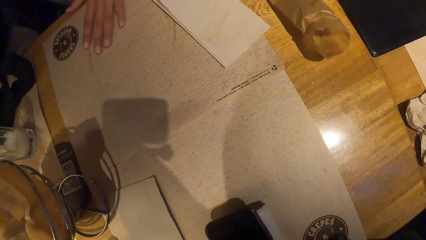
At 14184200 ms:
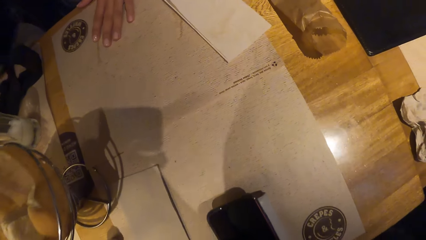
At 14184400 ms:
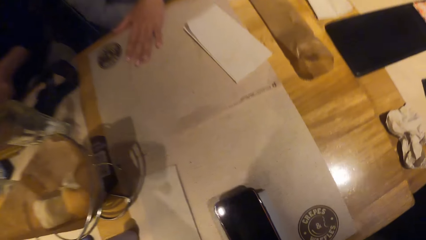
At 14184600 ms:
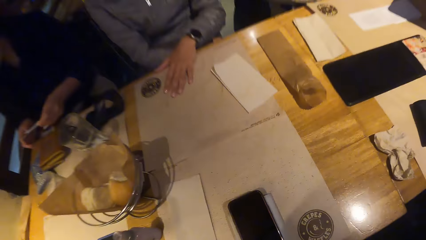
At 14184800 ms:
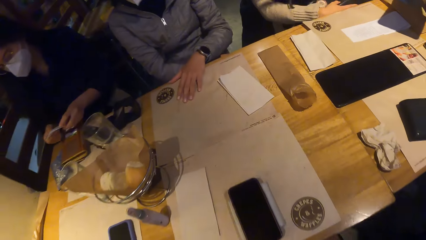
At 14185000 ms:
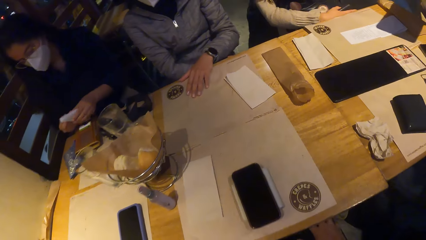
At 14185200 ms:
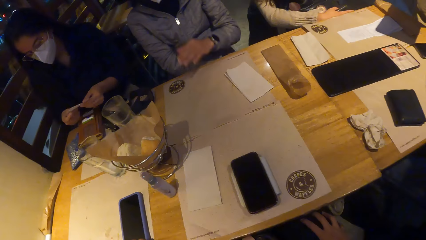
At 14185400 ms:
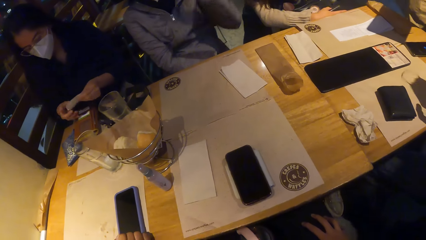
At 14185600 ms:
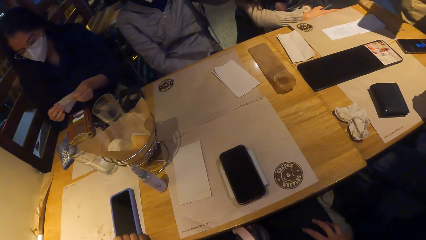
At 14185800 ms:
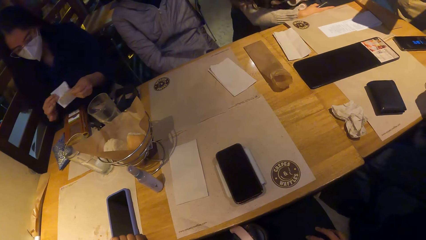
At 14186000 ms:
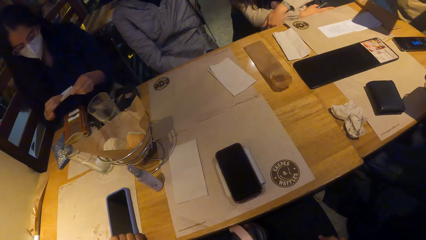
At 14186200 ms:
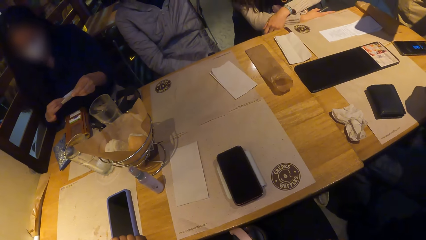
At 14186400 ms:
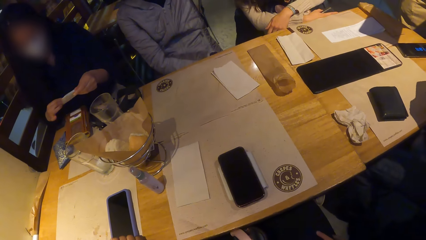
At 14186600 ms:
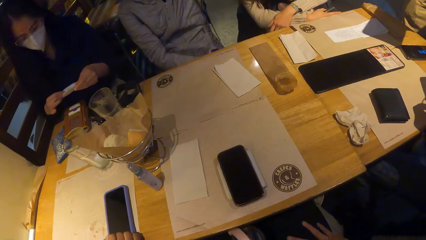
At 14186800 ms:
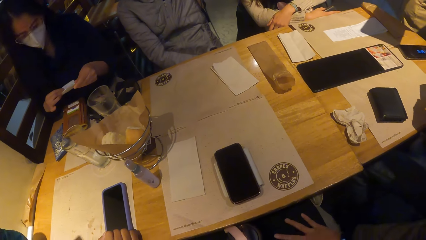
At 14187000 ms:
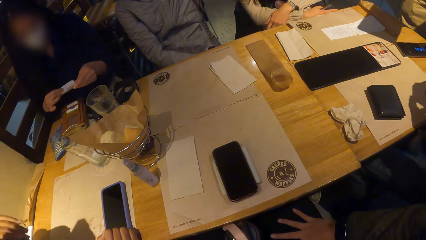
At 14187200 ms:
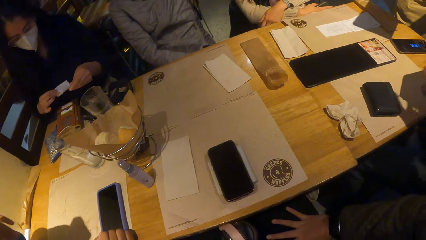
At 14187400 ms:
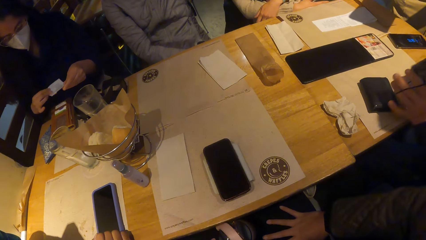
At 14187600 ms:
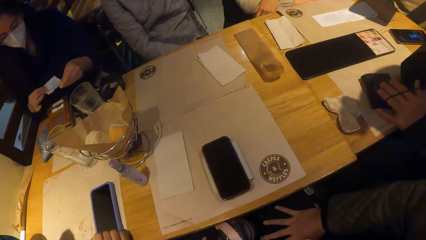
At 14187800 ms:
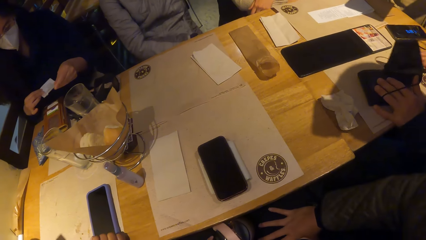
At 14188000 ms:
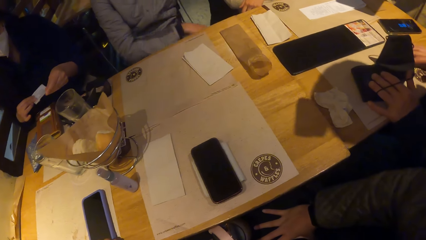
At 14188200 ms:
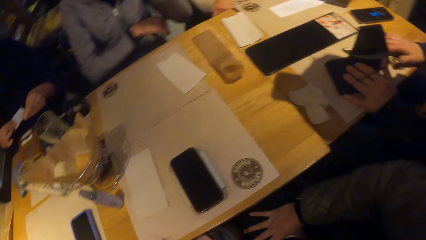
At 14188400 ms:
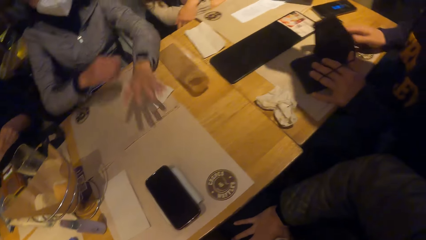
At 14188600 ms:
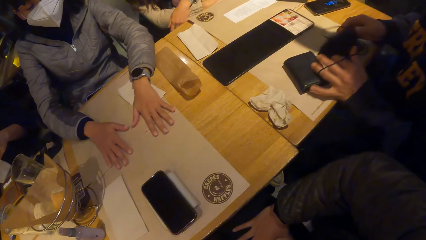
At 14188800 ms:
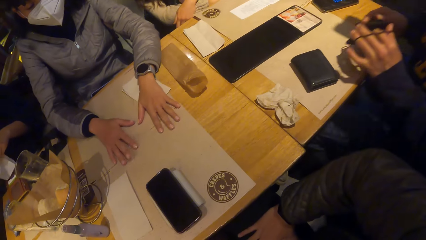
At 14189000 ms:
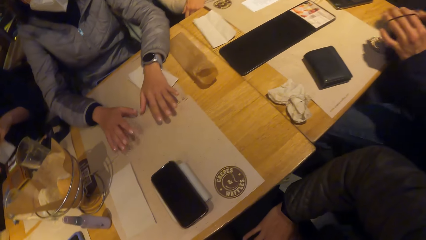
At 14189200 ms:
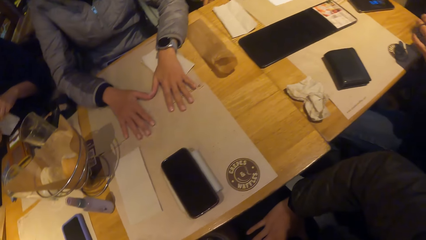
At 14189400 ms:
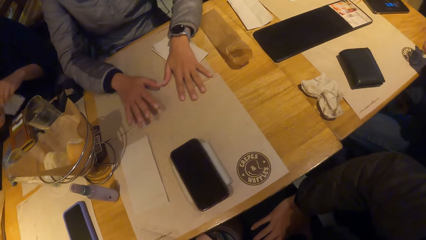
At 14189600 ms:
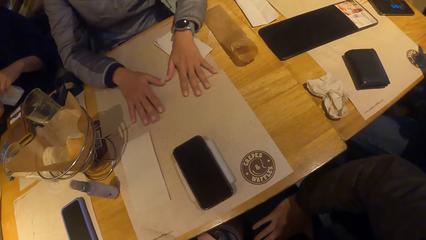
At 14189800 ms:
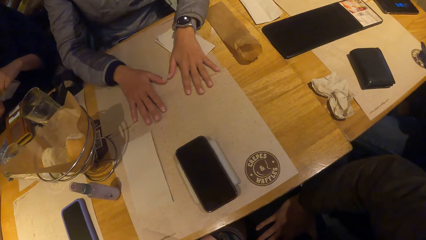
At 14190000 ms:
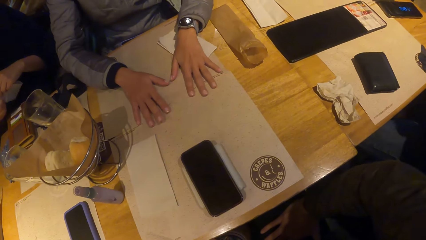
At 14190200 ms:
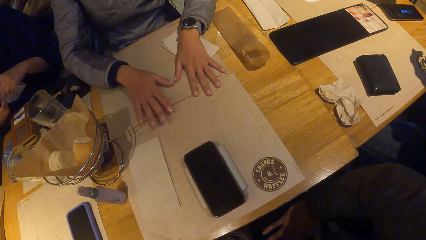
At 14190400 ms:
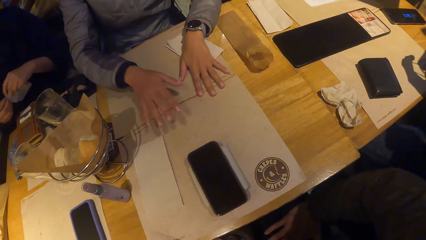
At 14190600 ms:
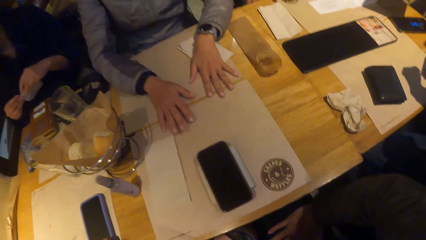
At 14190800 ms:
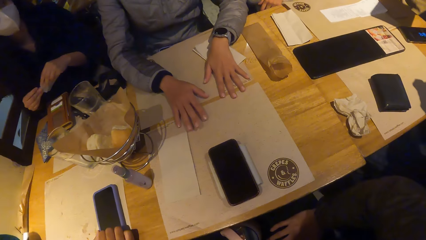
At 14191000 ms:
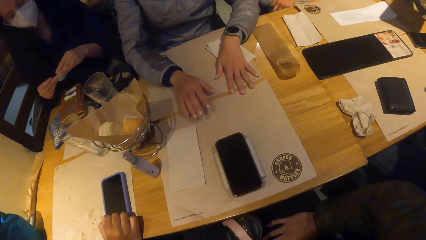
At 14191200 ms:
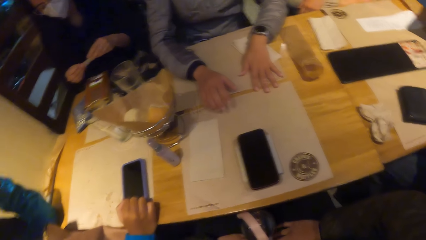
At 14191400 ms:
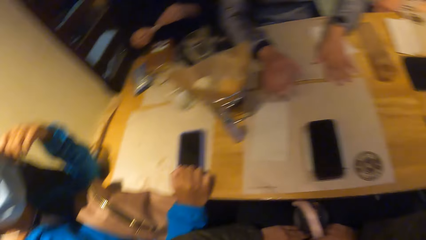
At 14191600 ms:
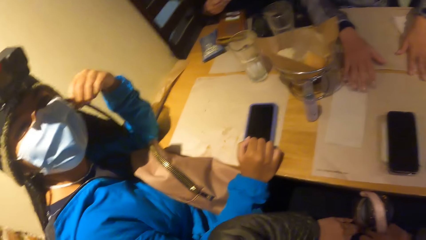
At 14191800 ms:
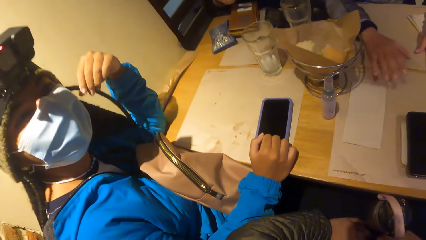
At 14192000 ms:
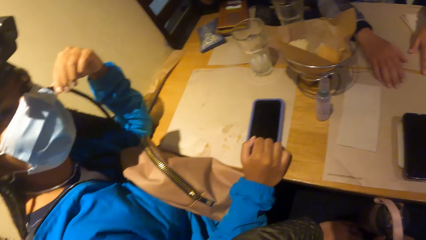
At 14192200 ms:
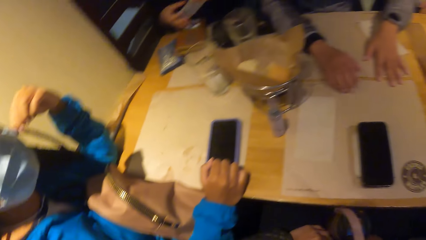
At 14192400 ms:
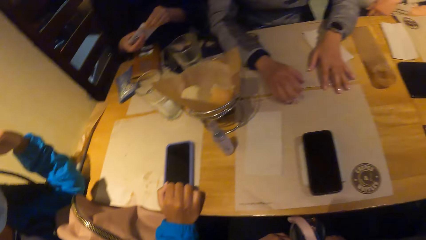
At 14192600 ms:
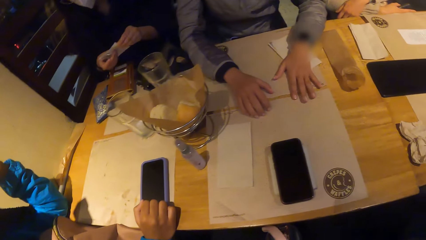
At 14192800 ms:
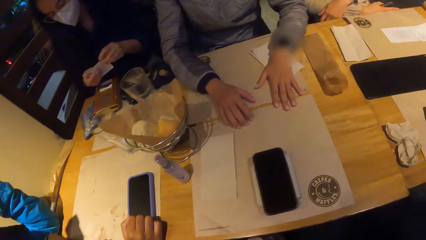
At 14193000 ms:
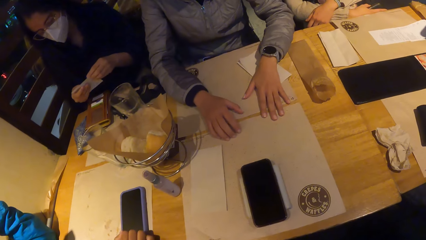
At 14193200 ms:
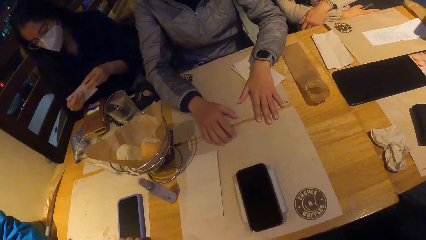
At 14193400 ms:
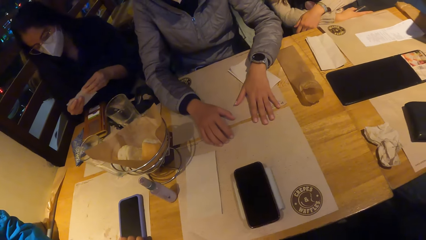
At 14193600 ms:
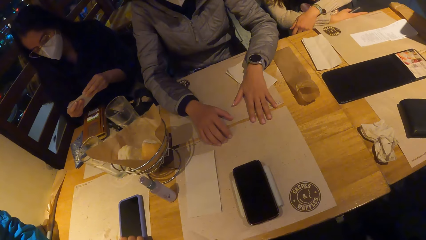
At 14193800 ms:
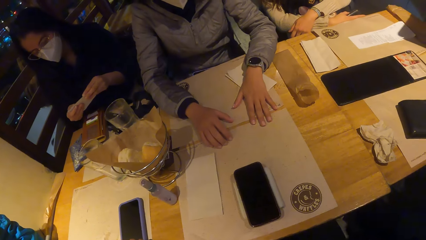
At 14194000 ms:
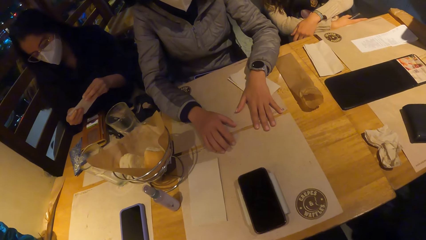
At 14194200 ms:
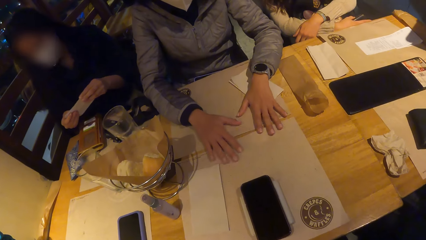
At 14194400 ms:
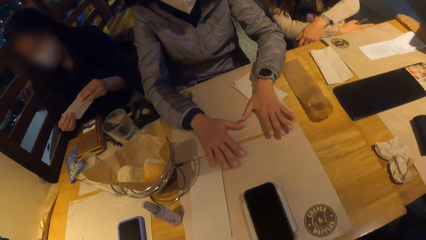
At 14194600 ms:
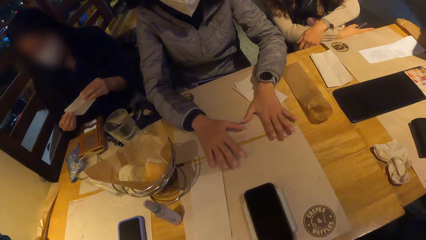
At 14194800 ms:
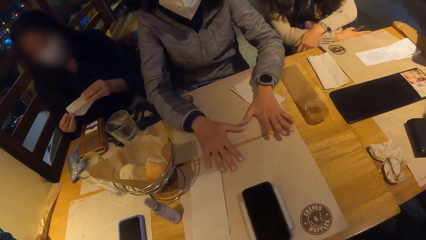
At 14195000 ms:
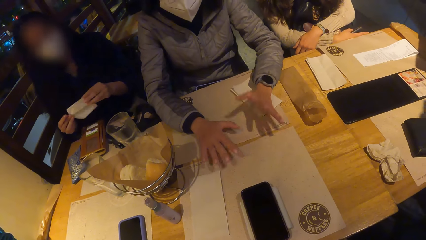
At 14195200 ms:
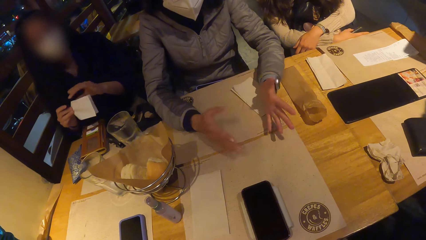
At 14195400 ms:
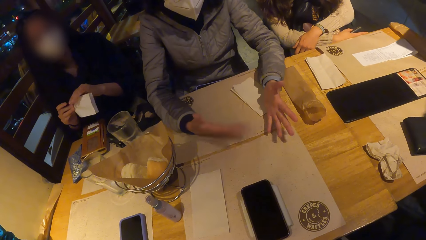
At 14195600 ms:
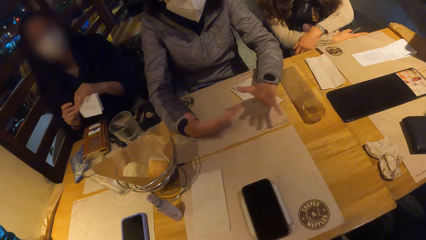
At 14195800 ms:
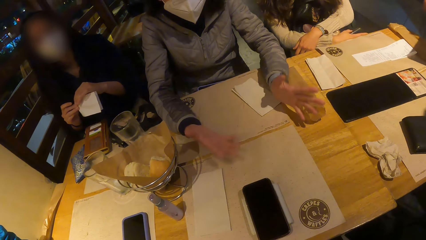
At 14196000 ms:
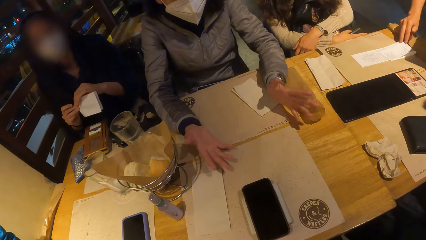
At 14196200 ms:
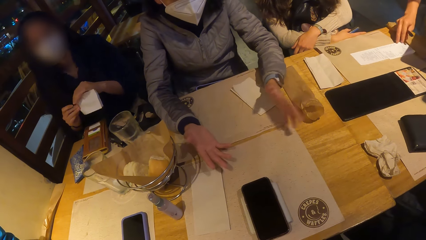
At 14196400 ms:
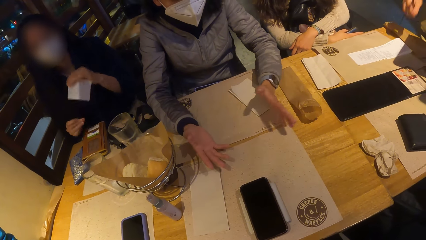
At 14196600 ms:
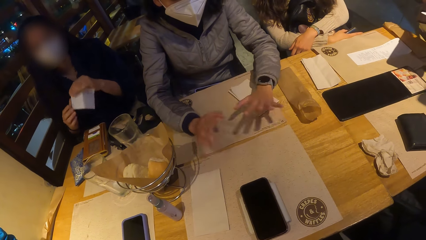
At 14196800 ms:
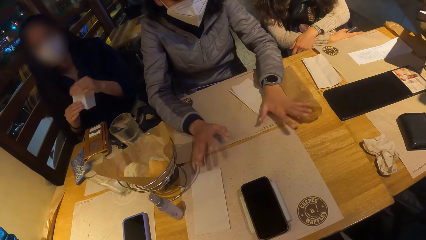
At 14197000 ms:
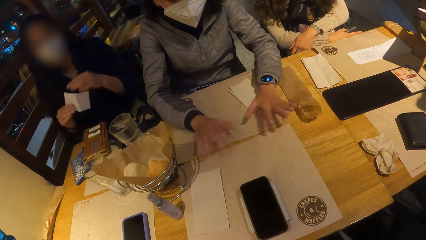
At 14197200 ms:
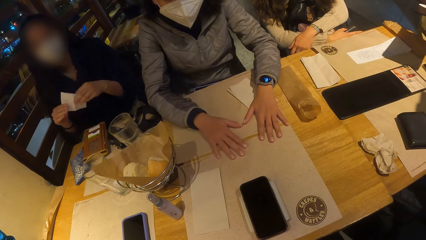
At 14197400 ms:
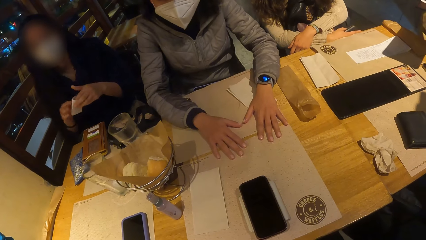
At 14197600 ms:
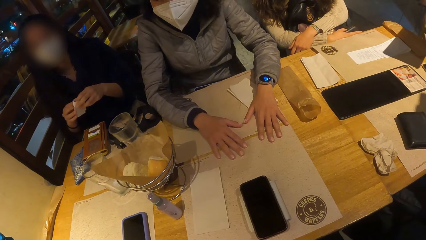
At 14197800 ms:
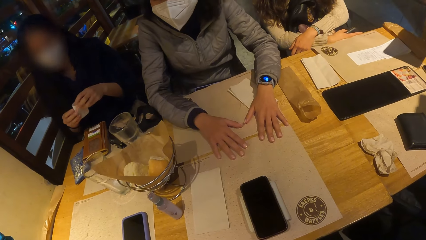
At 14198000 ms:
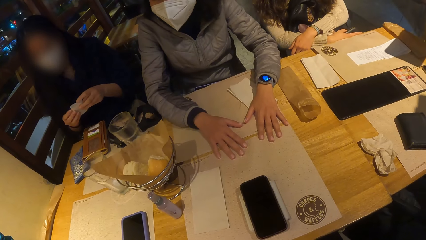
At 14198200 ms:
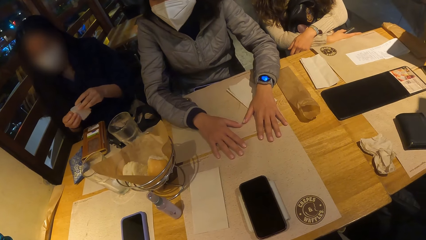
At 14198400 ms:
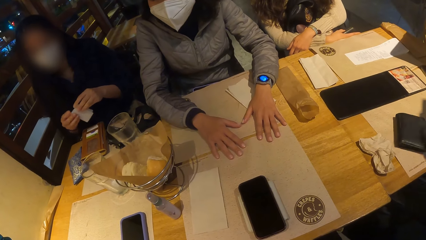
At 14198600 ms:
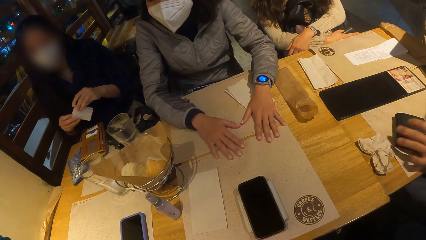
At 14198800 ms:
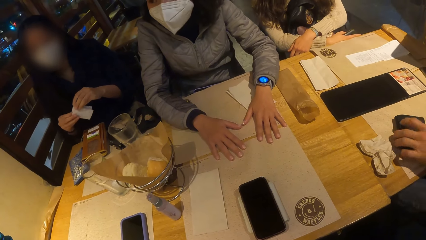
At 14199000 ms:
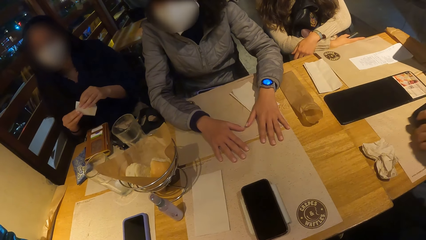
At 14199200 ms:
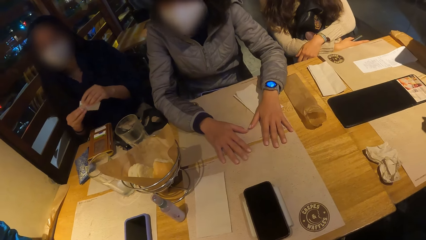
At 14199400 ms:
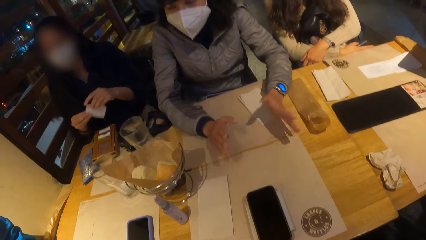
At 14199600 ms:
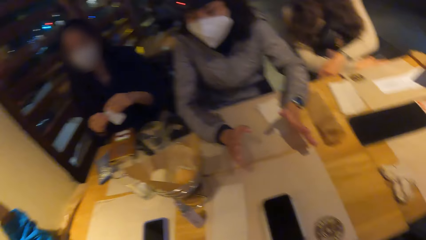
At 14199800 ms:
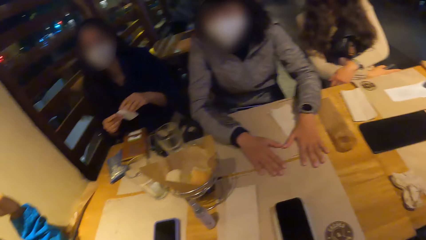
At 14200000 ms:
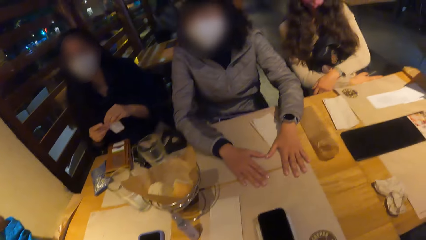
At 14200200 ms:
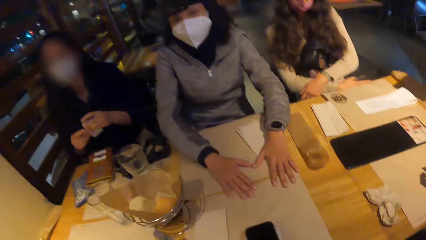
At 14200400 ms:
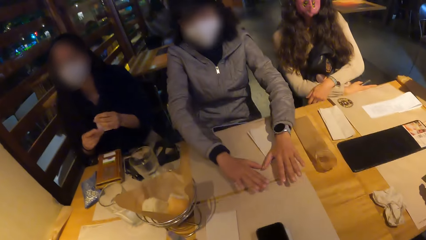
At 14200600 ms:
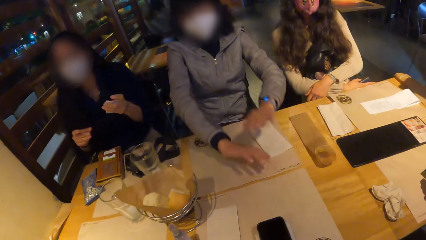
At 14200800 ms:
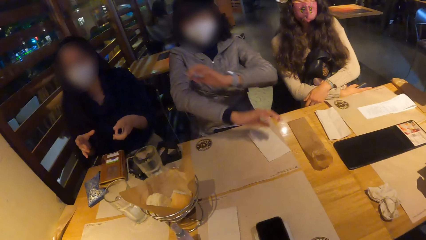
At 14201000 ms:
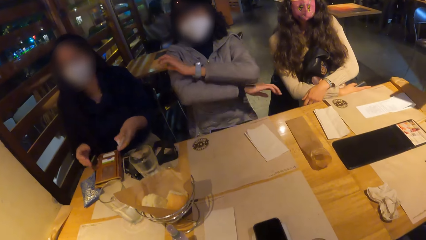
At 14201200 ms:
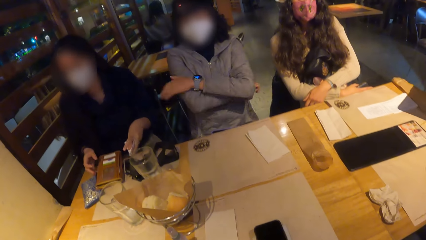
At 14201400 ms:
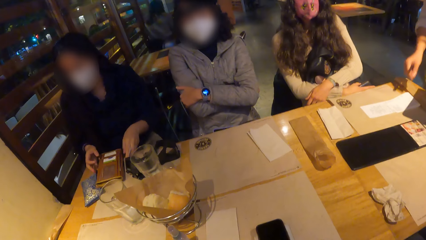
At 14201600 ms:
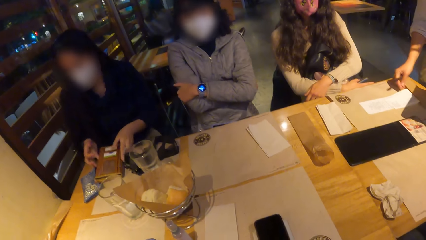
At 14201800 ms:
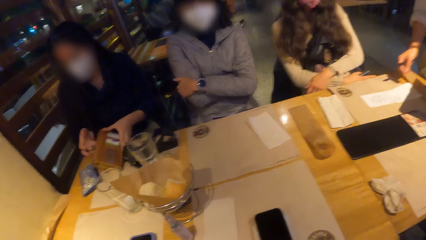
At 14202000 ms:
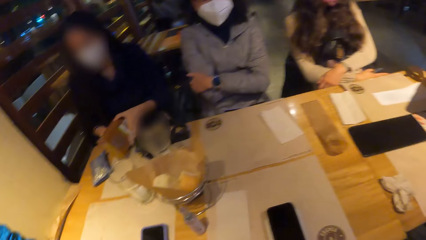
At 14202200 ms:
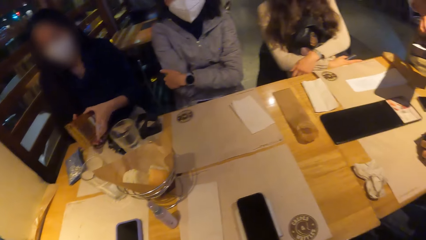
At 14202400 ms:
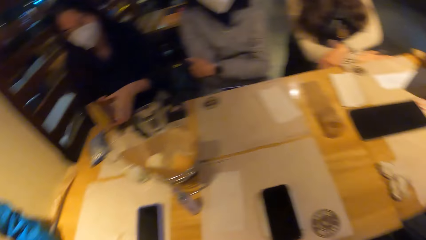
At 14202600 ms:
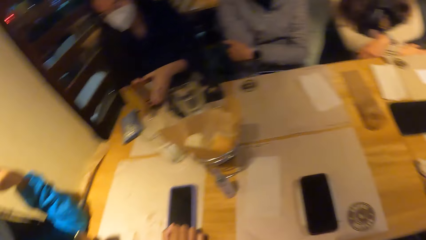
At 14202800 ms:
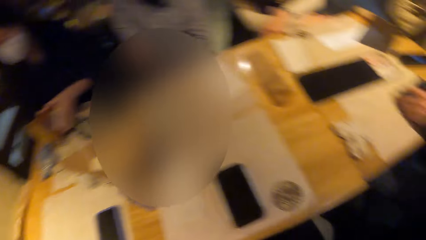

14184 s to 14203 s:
The woman holds a piece of paper in her hands. The man places his hands on the table. Another woman places her hands on the table. The first woman folds the piece of paper with her hands. The man picks up a wallet from the table with his left hand. The other woman makes a gesture with her hands and folds her hands across her chest. The first woman picks up the purse from the table with her hands.
